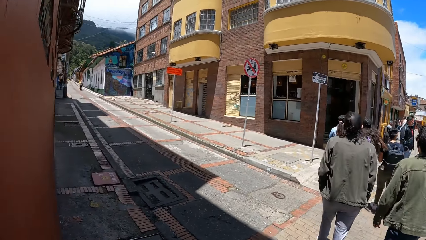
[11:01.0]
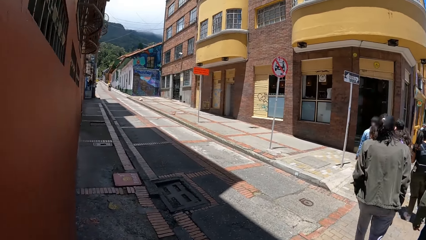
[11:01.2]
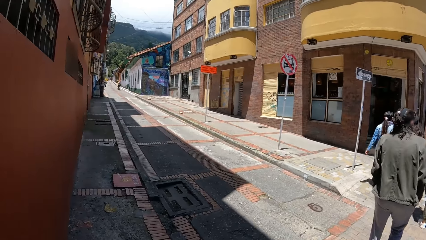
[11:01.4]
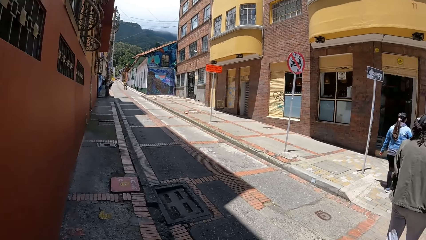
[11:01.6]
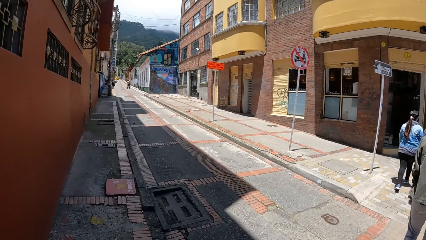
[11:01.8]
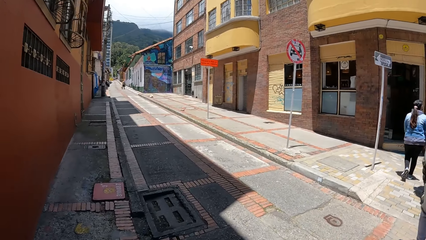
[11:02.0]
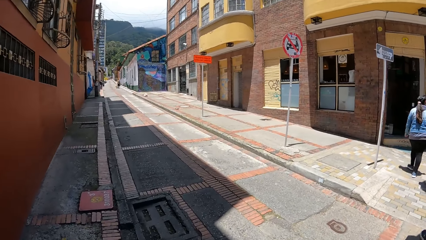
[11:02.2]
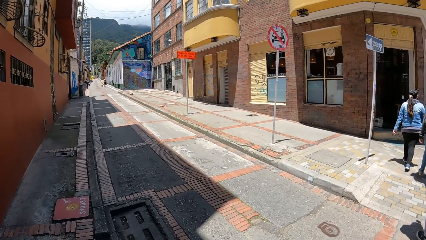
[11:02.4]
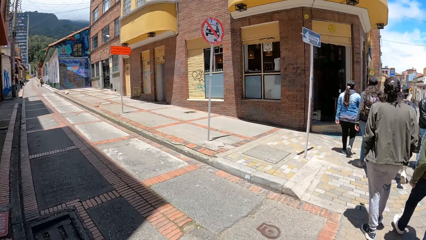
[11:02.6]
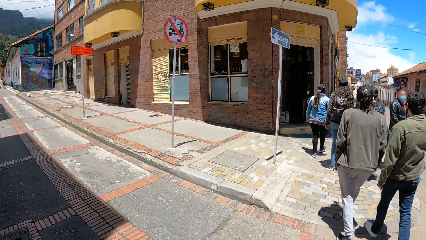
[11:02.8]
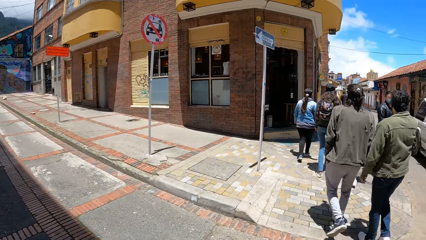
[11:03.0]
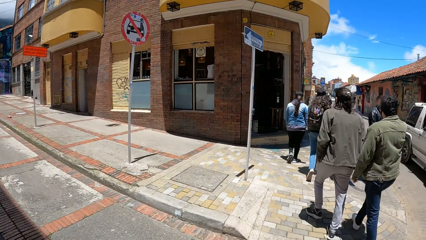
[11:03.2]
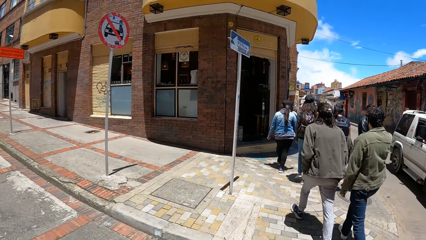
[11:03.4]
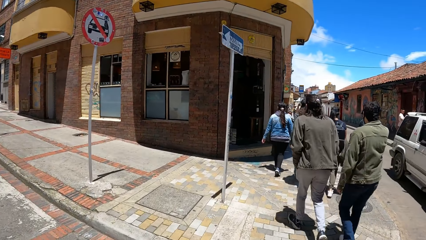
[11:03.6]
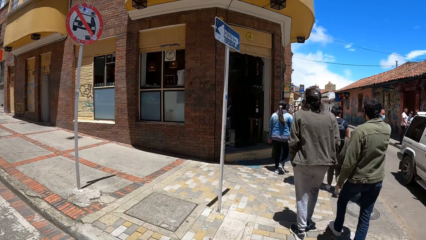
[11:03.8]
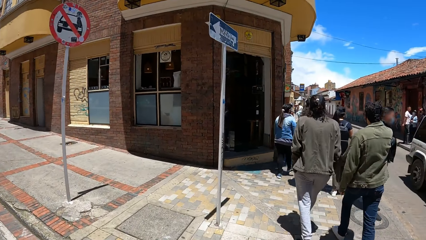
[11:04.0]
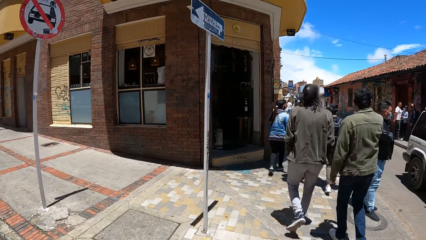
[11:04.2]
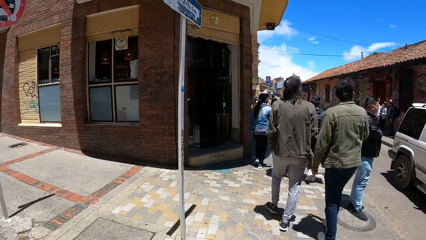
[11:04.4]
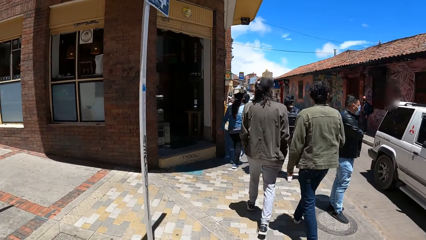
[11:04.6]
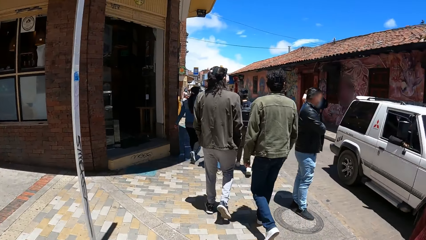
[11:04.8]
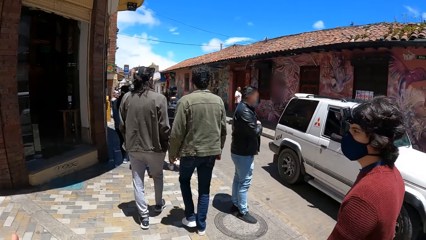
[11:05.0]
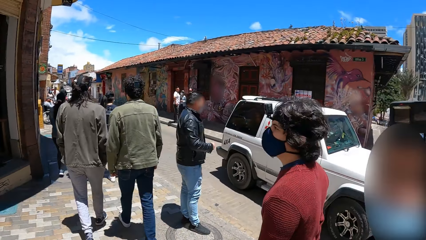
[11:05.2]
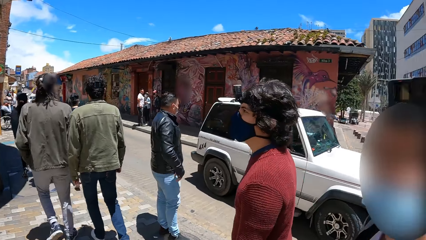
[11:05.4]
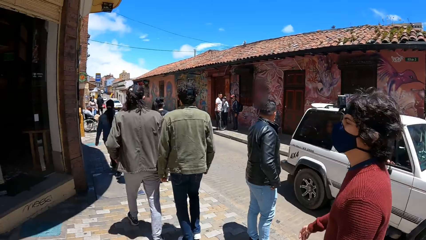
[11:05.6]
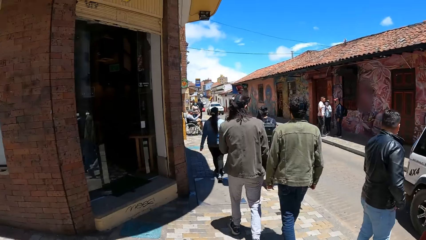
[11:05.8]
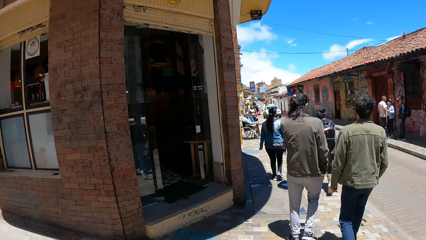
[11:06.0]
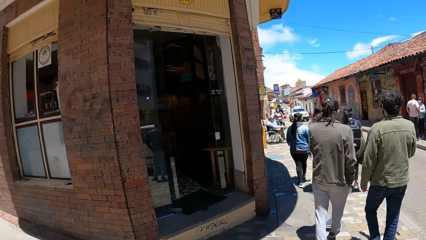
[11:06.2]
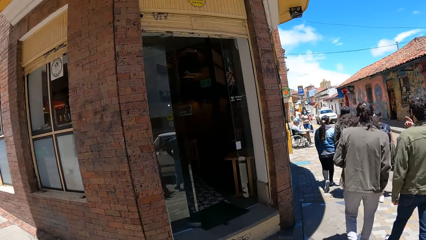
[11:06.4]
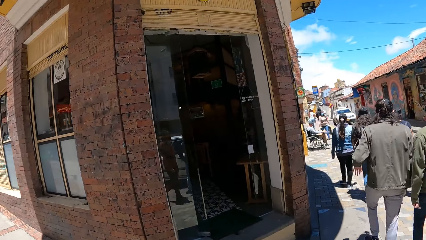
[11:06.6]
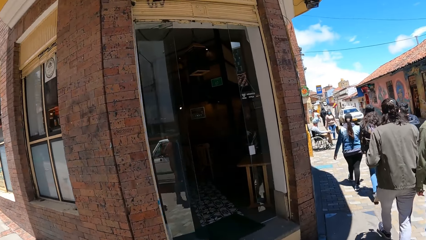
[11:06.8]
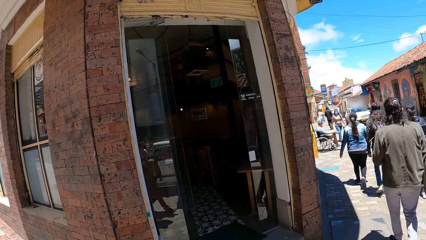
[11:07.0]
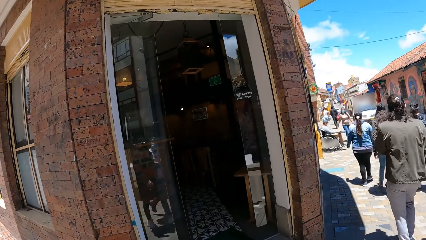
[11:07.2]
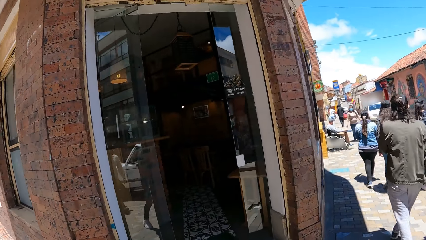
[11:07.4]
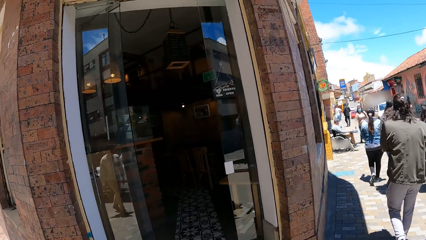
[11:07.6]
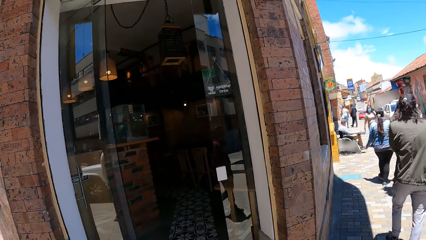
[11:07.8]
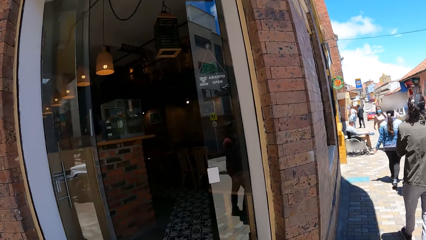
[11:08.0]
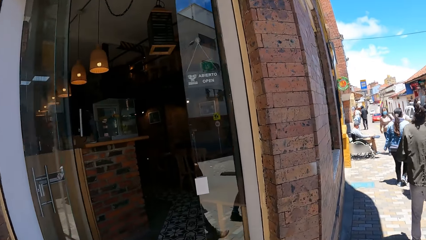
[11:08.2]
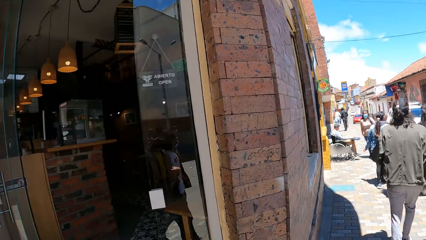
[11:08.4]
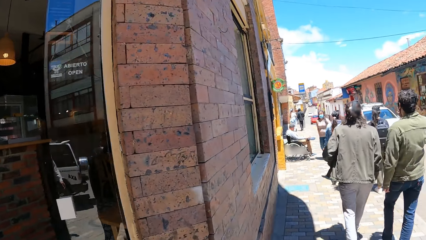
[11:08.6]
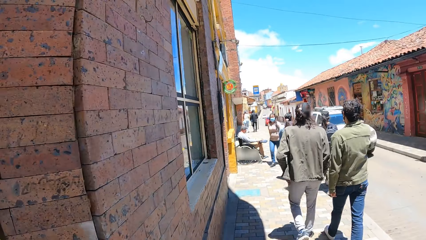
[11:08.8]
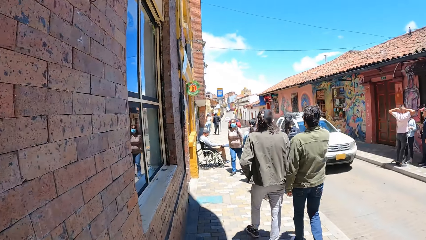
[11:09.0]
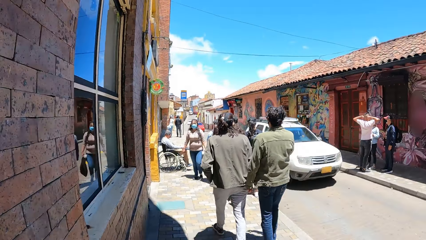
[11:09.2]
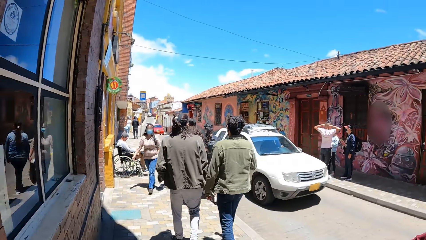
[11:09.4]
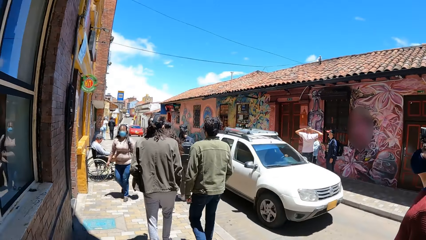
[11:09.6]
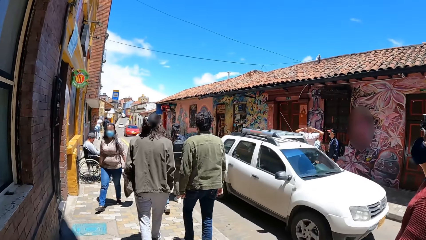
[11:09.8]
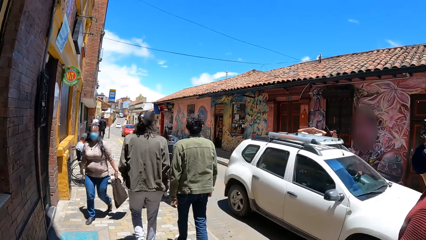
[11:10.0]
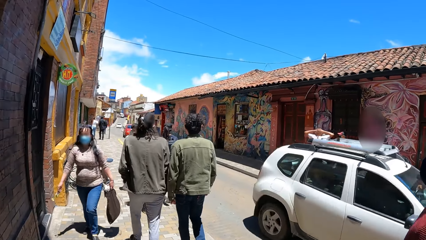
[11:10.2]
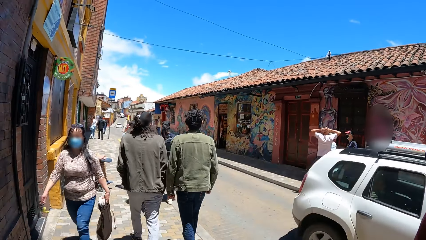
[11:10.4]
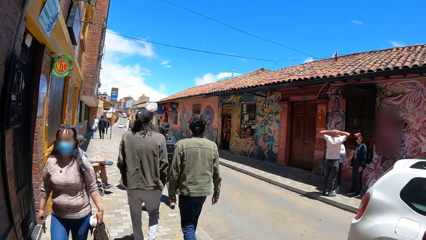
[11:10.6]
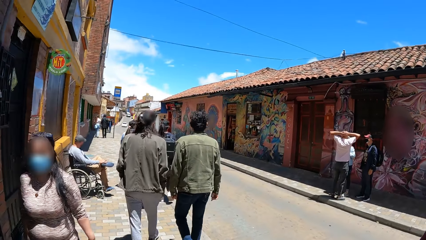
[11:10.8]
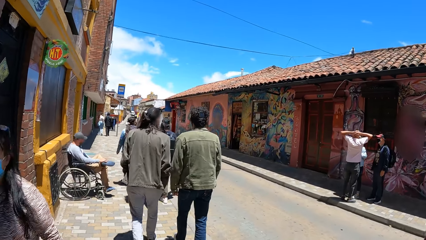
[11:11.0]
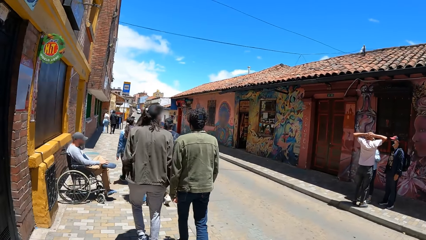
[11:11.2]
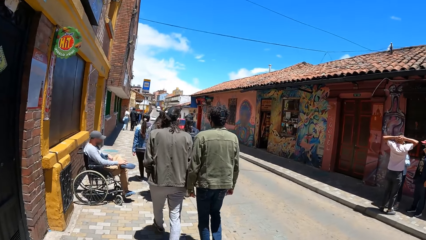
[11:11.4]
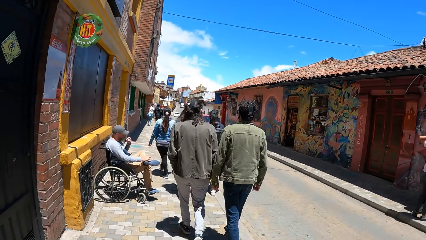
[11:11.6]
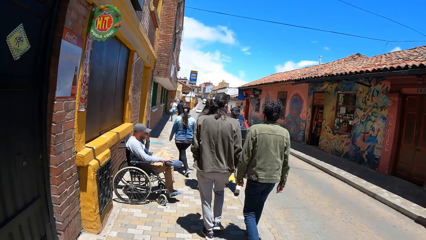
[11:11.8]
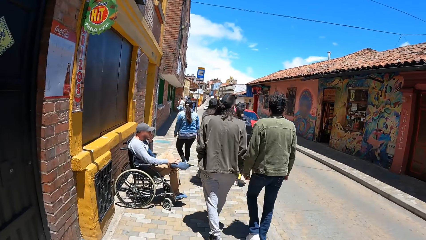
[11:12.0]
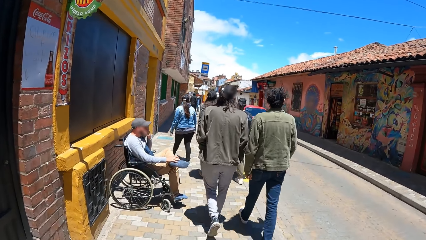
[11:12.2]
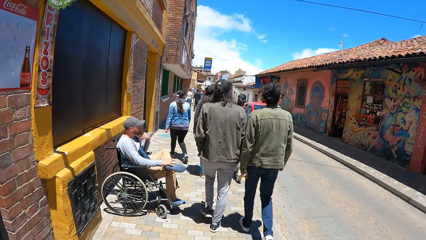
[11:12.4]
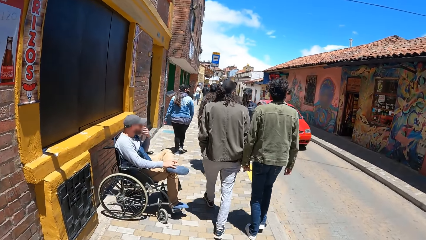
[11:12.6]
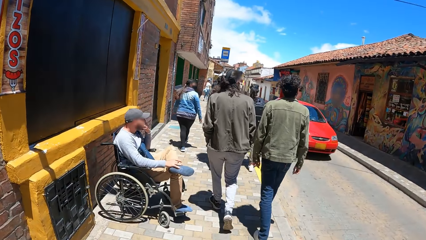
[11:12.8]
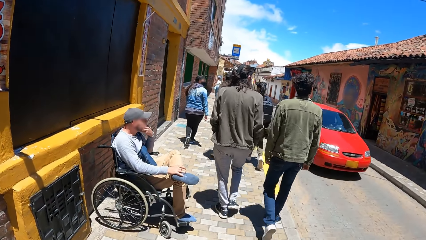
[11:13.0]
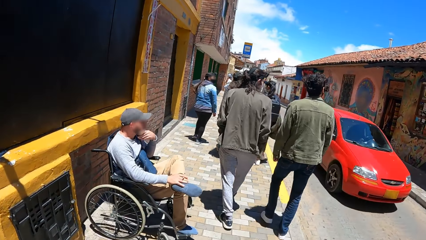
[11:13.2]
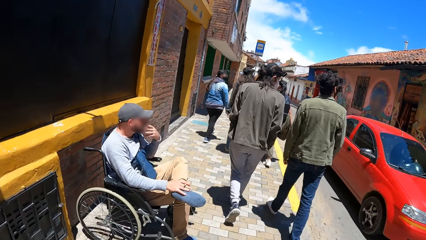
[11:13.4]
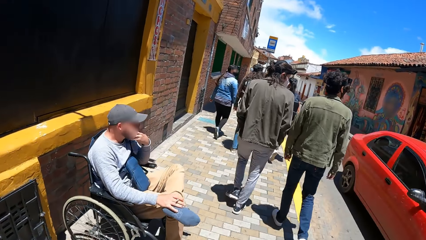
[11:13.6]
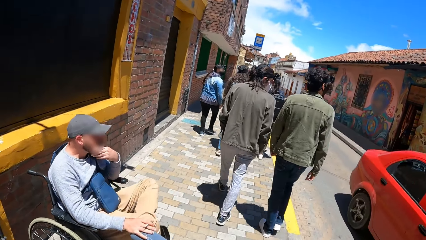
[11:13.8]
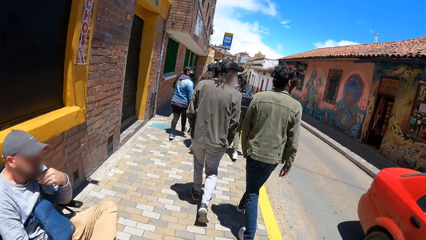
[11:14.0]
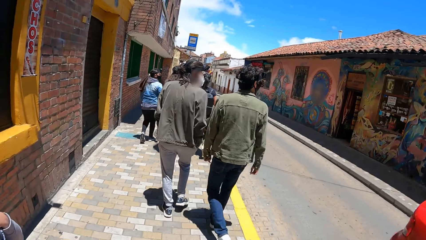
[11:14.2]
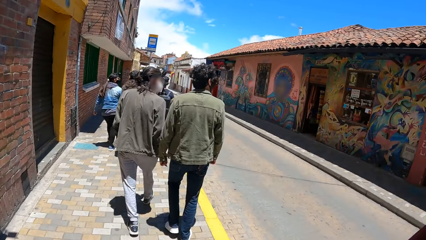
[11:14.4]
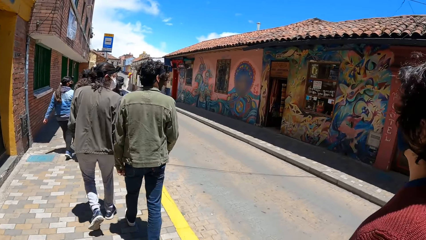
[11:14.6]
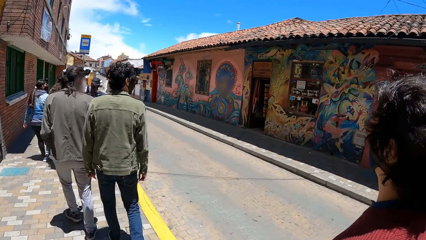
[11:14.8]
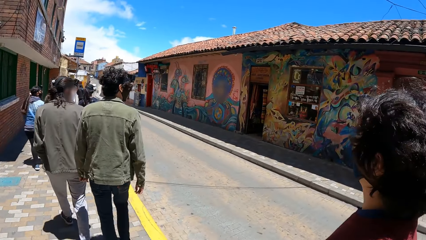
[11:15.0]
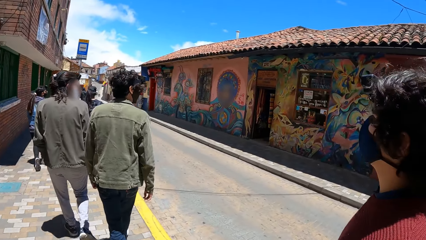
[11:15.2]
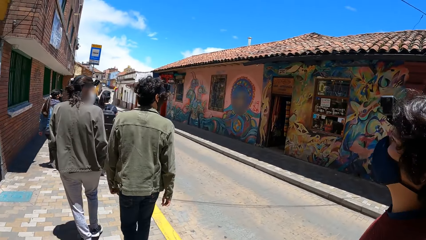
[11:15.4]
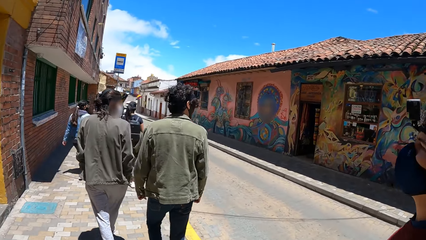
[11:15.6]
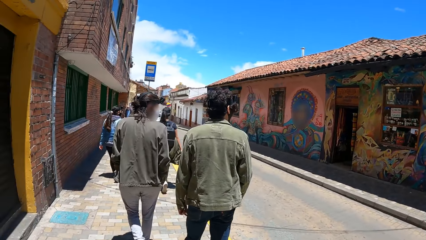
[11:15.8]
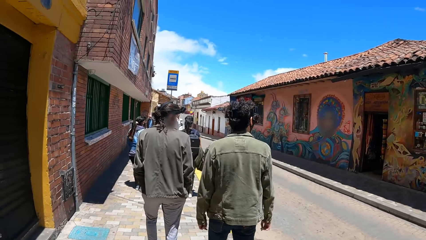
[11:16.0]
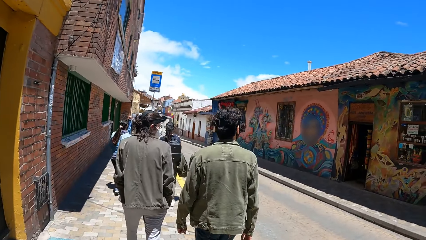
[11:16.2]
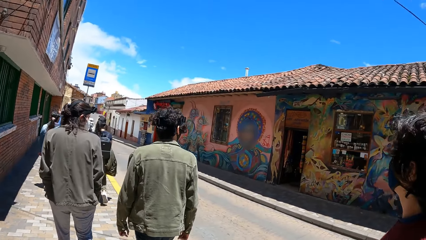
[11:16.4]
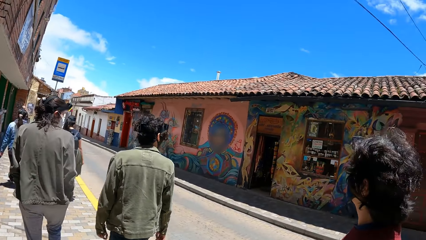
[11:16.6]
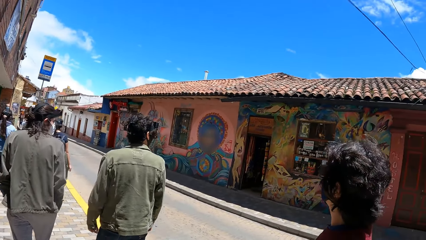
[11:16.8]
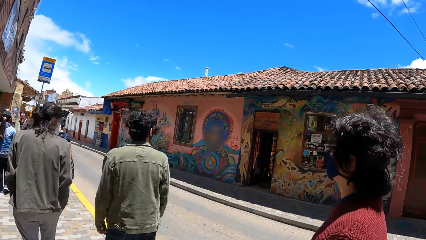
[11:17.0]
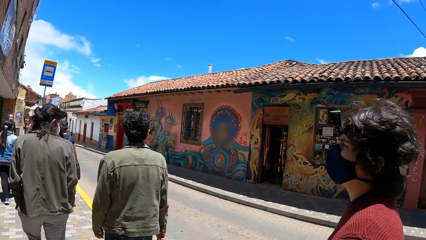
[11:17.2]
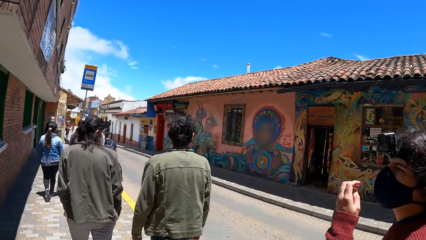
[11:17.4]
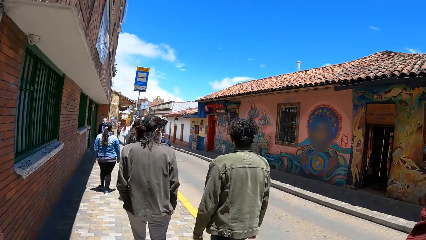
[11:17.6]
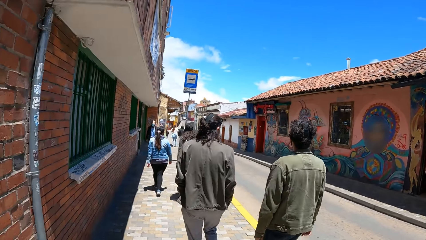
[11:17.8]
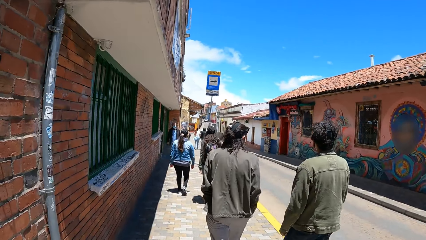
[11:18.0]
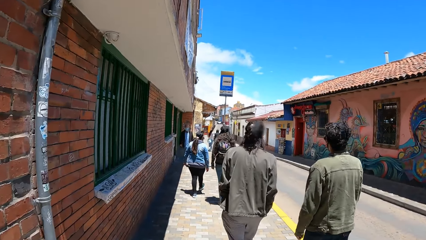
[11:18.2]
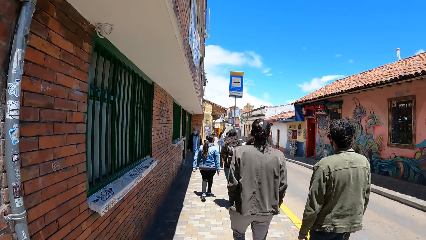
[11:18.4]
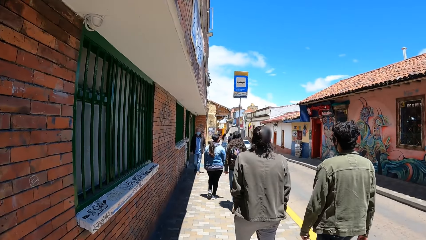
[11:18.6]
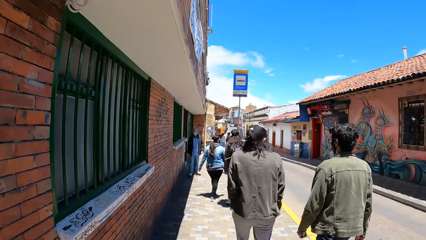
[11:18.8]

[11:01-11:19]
A white jeep drives past the camera wearer. The white jeep drives past again. A red car drives past them.
